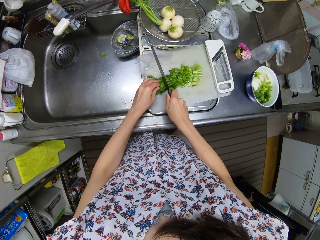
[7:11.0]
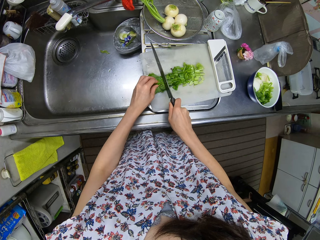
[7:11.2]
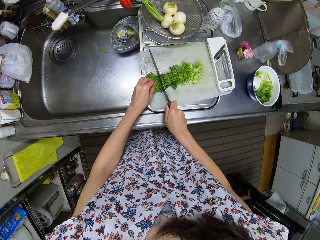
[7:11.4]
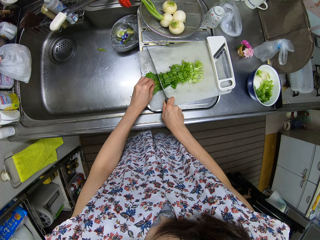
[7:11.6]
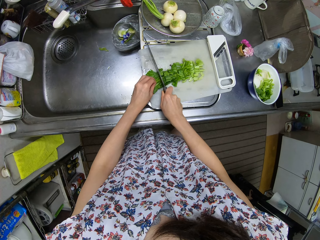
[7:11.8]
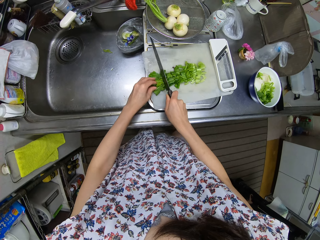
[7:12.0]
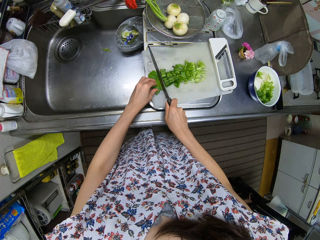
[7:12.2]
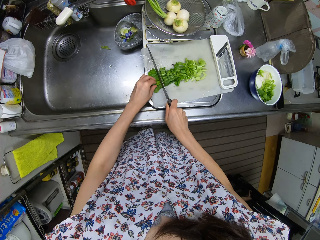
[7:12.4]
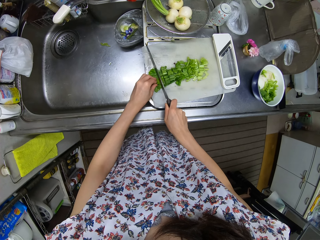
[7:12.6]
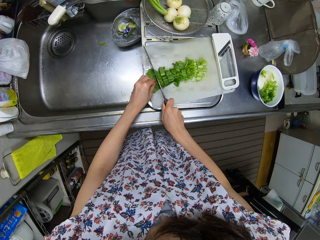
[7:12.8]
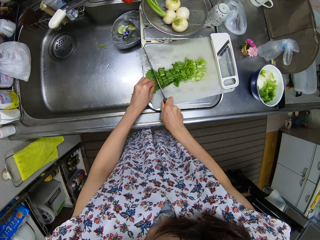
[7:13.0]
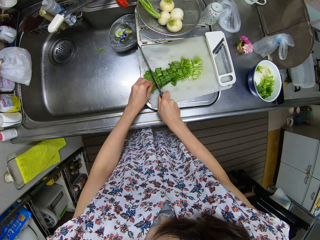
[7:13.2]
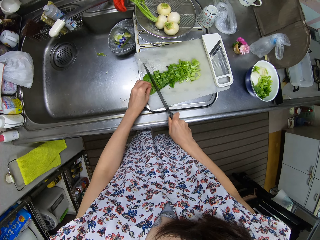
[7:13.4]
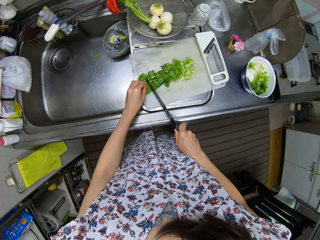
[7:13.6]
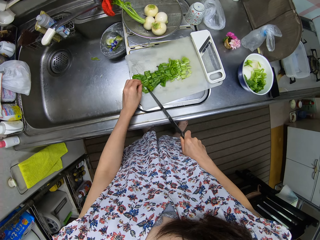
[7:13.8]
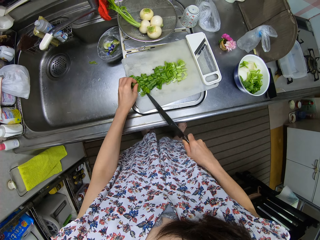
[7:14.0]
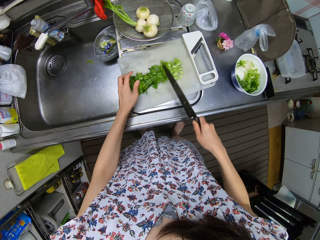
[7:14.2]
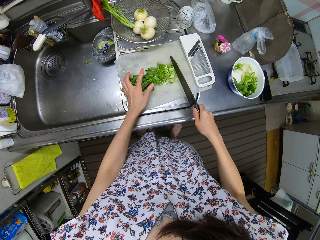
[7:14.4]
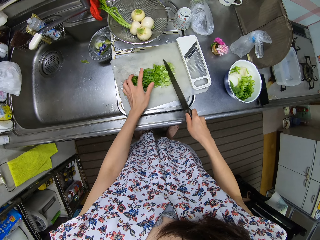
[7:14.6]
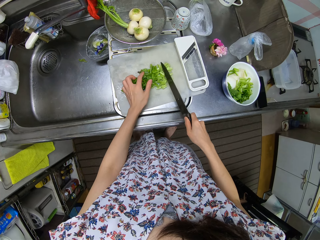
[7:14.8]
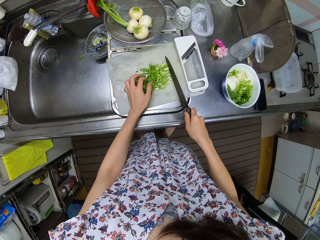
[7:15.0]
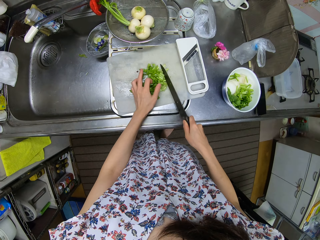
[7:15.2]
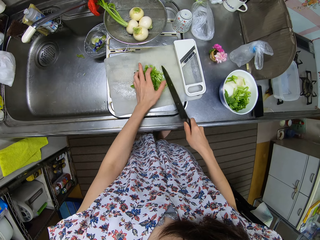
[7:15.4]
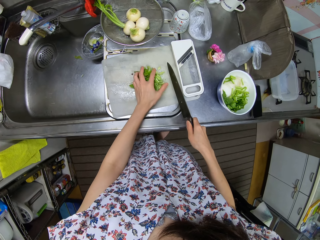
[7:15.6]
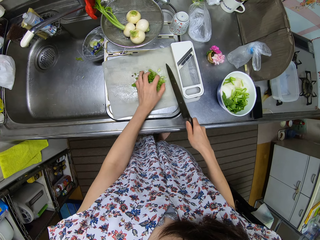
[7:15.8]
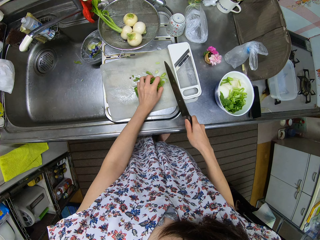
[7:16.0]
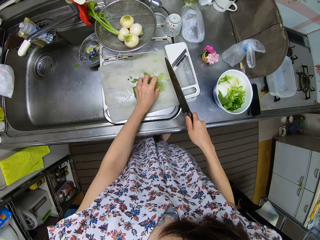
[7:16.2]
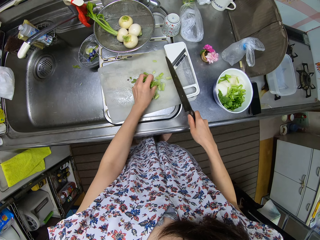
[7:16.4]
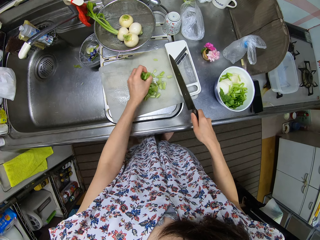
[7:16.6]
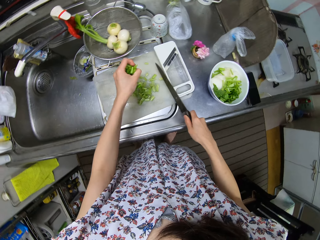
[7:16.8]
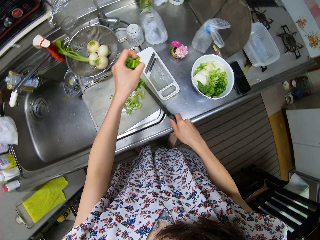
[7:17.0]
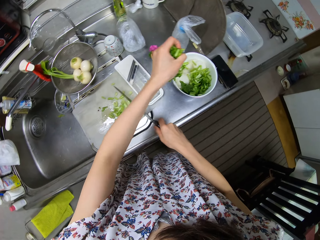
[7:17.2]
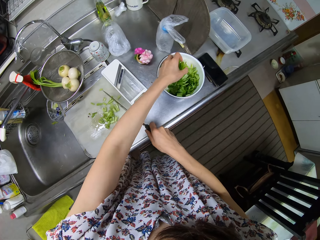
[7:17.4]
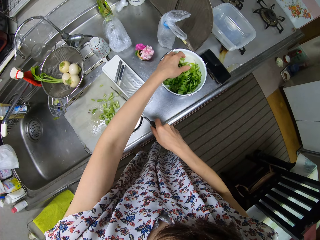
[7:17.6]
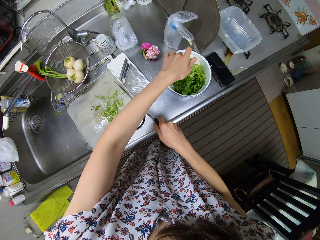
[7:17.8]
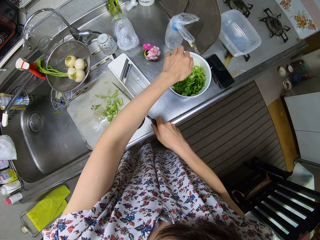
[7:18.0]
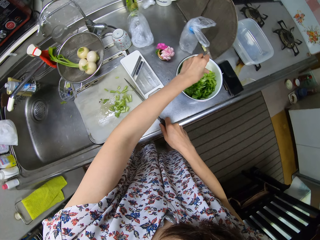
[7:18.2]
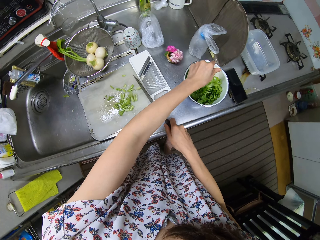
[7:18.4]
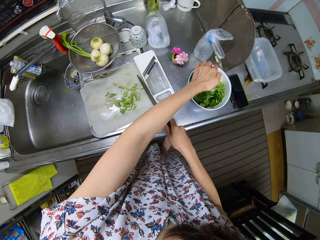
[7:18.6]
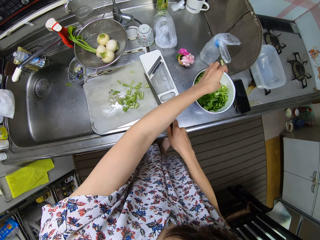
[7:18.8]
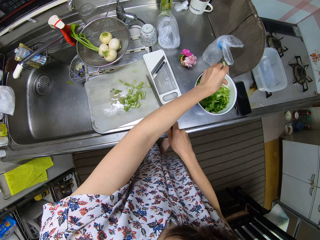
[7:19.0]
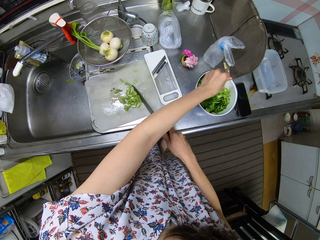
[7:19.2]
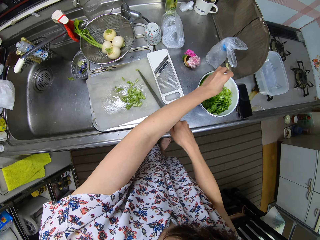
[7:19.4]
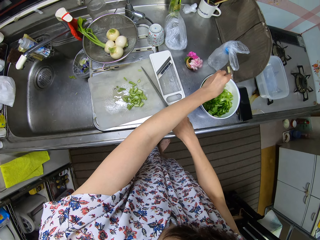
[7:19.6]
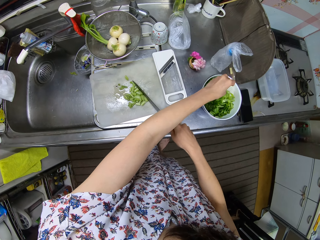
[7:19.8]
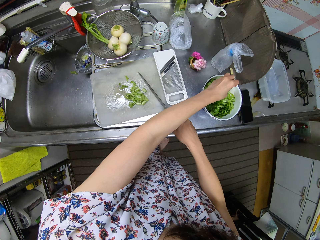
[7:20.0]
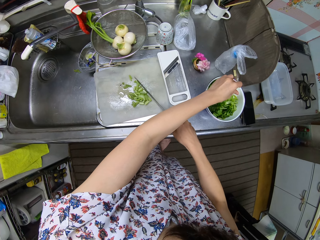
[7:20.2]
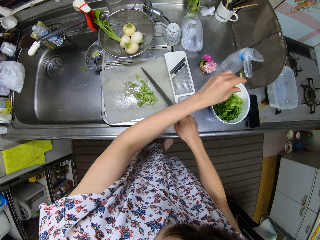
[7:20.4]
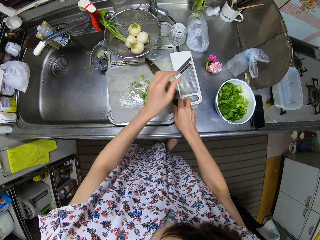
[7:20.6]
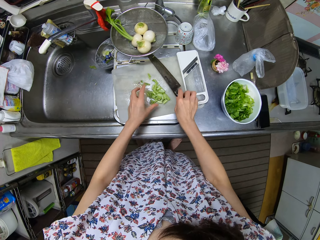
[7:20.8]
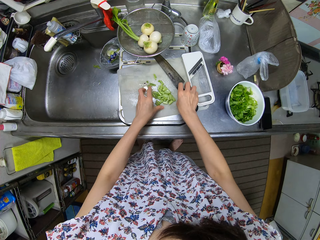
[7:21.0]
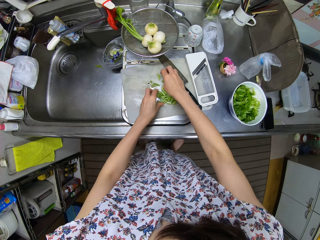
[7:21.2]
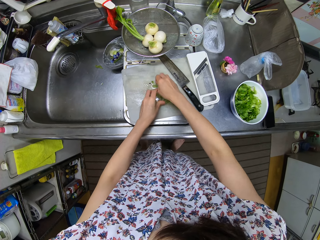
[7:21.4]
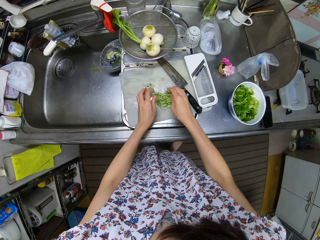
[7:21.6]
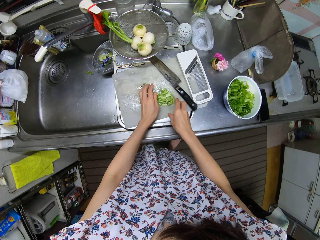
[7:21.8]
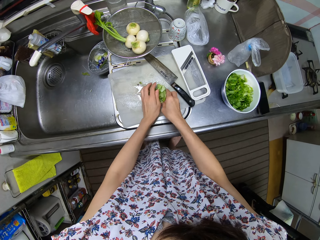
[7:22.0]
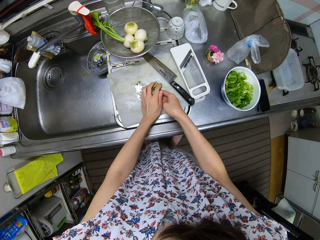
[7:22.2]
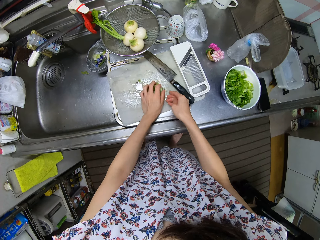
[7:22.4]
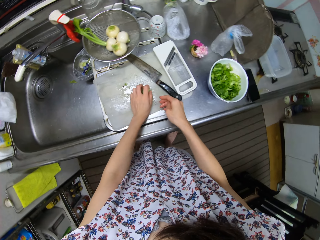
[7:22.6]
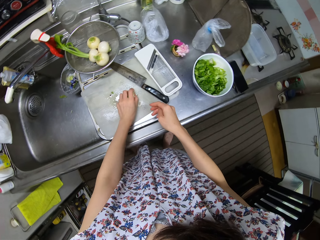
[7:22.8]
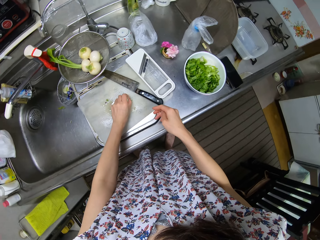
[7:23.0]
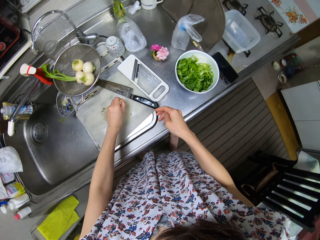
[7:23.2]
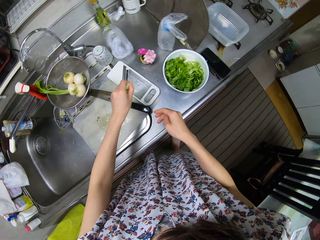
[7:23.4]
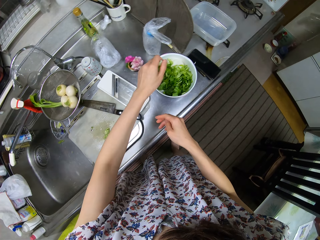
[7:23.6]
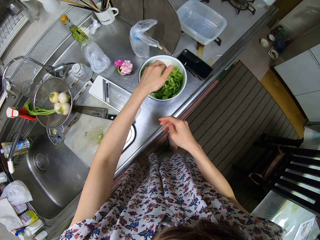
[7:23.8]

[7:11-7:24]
The camera wearer picks some turnip leaves from the chopping board. They put the turnip leaves into the bowl. They gather the leaves on the chopping board together with the knife. They place the knife on the chopping board. They pick some turnip leaves from the chopping board.

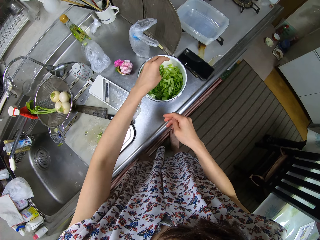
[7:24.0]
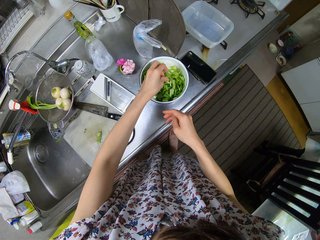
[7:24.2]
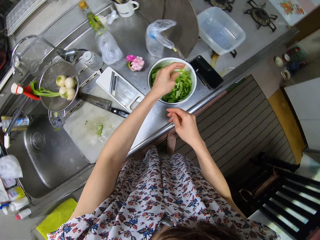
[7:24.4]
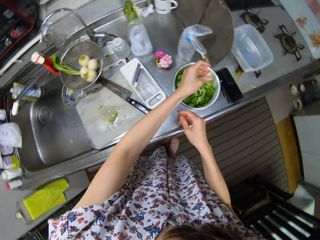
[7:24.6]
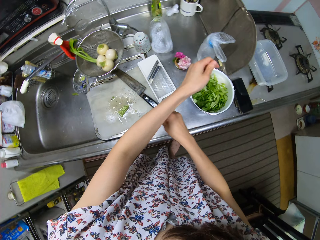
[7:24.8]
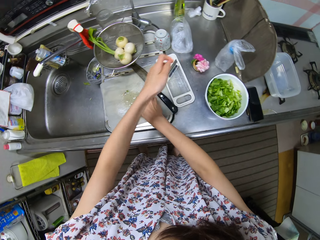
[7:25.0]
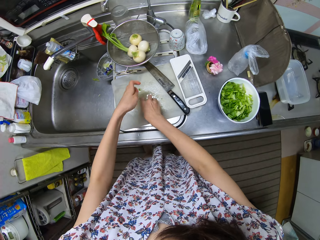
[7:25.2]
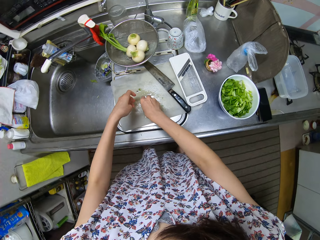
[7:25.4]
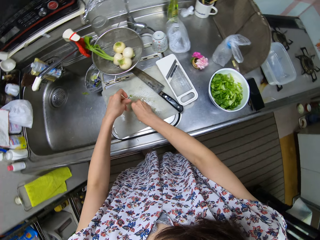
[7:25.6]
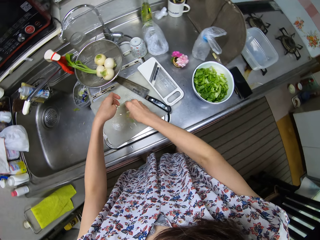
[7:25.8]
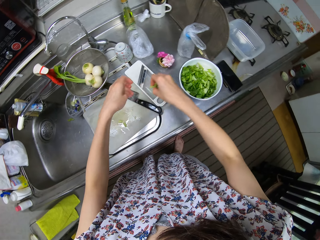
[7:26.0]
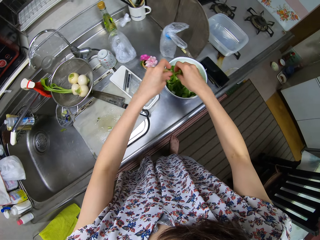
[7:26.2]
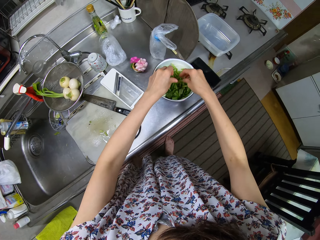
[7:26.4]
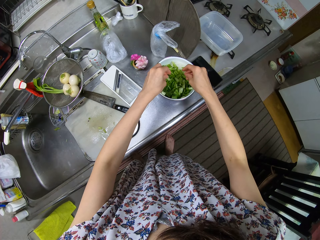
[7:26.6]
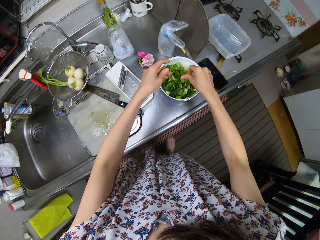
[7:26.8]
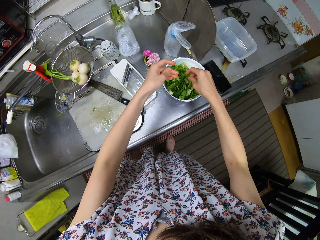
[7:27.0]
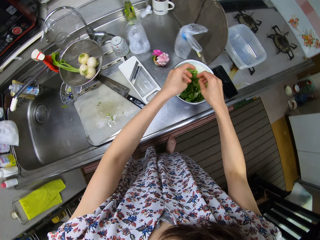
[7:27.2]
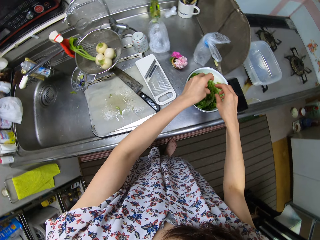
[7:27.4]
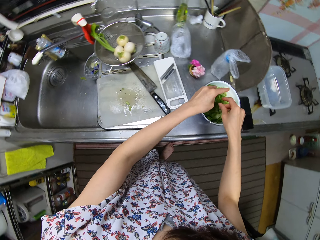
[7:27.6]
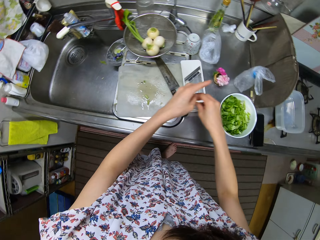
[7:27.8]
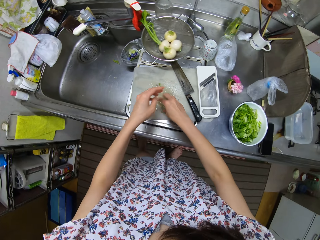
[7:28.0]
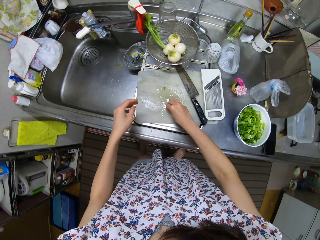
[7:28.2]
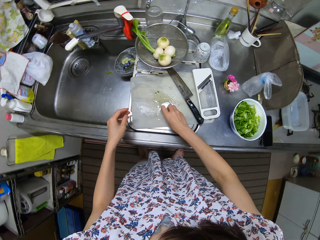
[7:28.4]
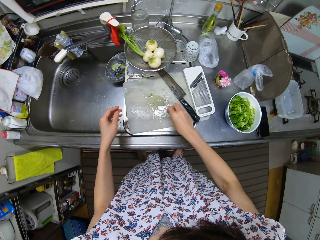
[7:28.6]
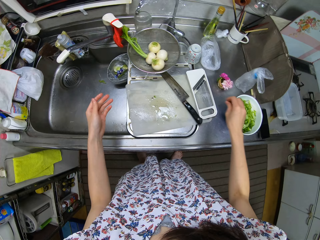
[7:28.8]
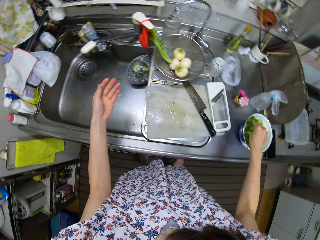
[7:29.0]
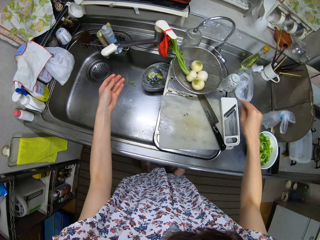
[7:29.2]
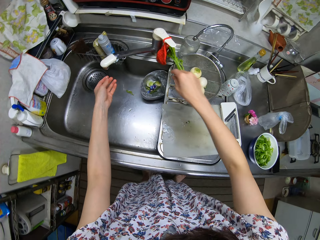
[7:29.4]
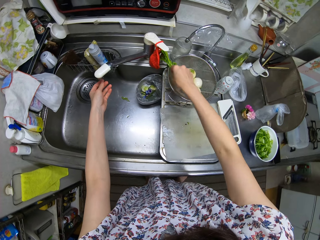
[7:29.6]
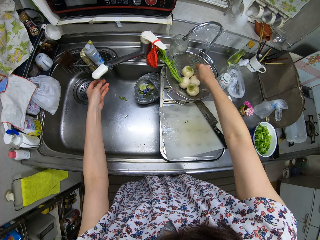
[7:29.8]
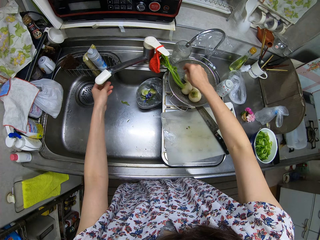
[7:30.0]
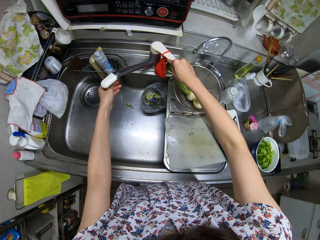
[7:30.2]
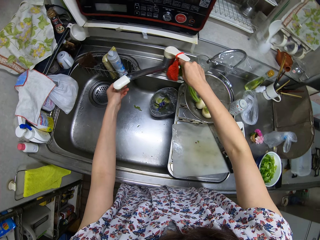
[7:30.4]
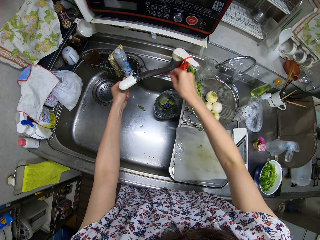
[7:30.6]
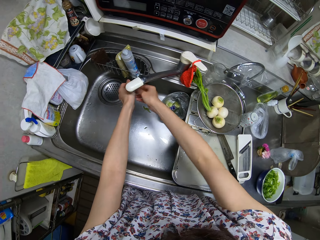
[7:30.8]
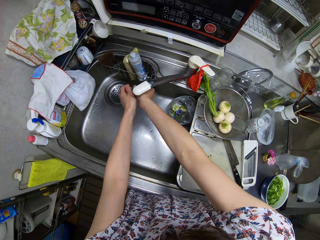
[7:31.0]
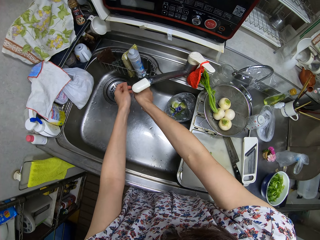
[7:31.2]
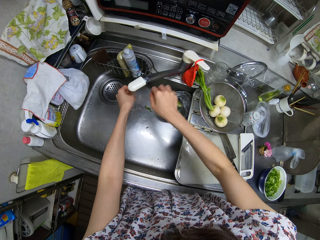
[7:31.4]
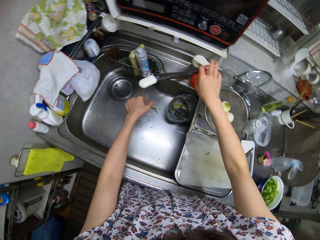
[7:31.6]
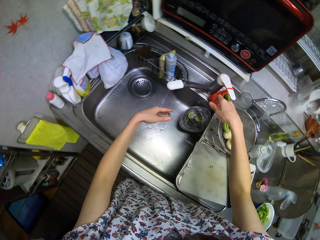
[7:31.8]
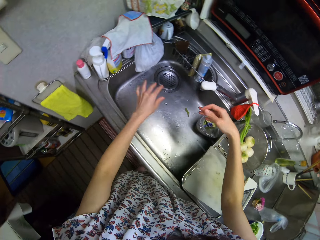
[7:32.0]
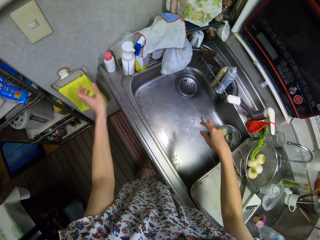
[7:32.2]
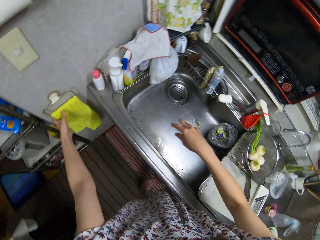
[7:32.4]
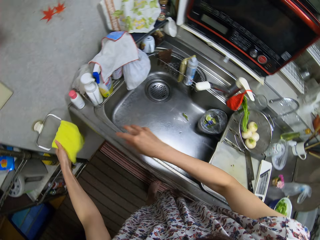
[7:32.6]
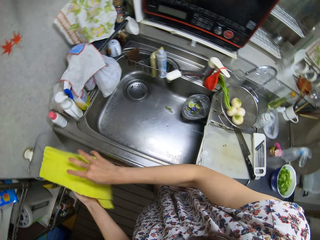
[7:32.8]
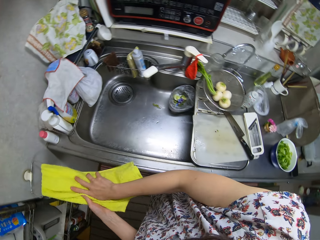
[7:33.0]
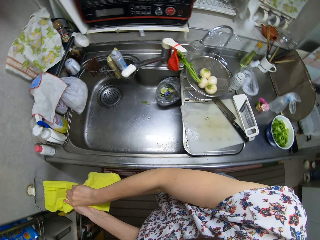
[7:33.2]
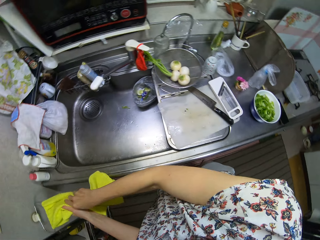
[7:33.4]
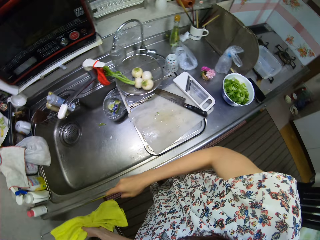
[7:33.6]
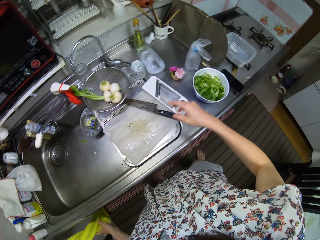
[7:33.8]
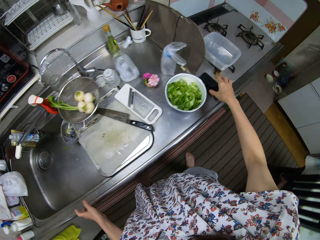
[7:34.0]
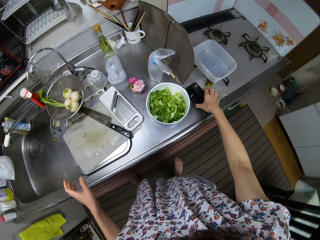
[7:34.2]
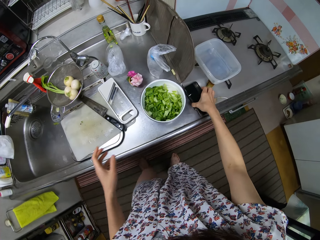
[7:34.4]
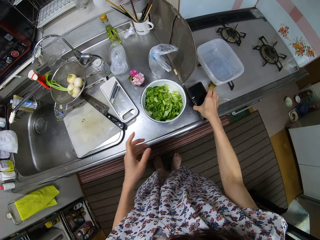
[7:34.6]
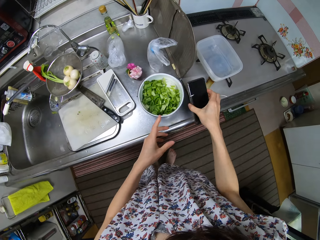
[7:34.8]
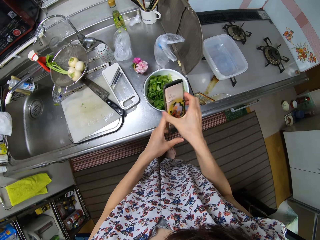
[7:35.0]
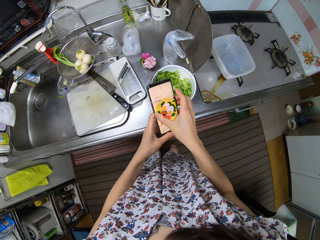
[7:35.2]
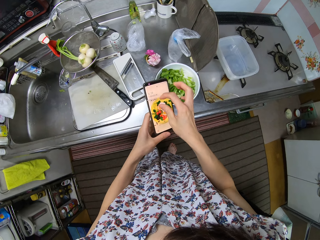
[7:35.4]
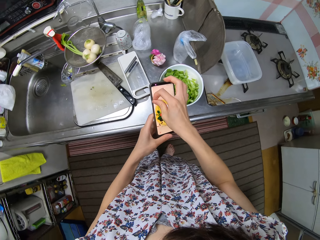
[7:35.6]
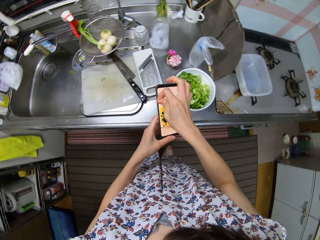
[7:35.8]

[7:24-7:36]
The camera wearer puts the turnip leaves into the bowl. She takes some turnip leaves from the chopping board. She puts the turnip leaves into the bowl. She takes some turnip leaves from the chopping board. She puts the turnip leaves into the bowl. She opens the tap. She rinses her hand in the sink. She closes the tap. She cleans her hand on the napkin on a dryer on the wall beside her. She picks her phone from the kitchen slab.
